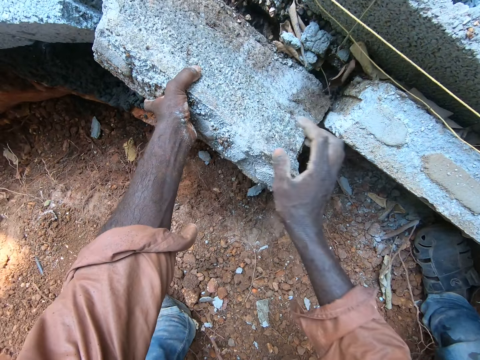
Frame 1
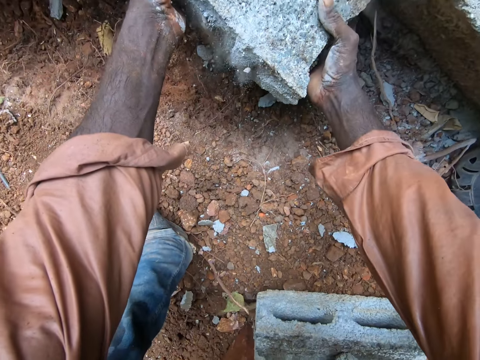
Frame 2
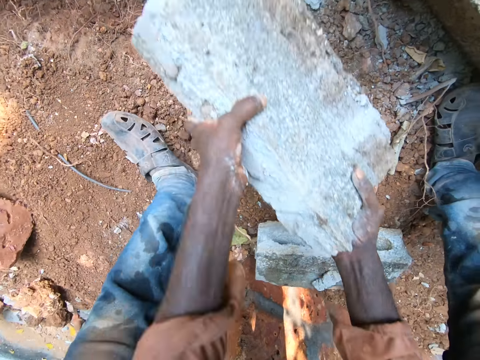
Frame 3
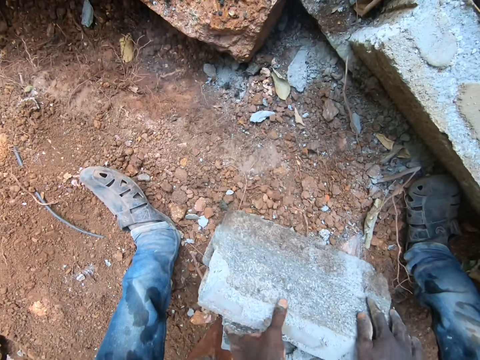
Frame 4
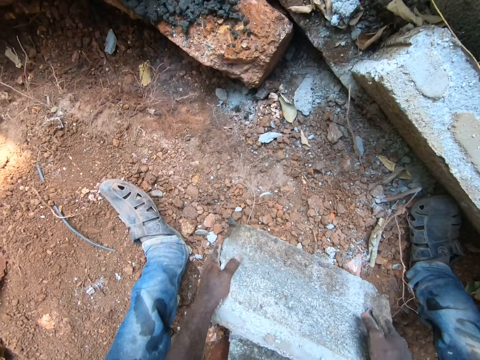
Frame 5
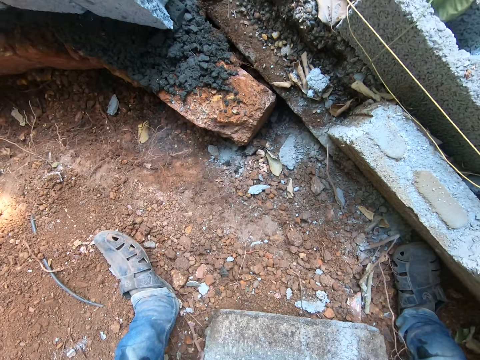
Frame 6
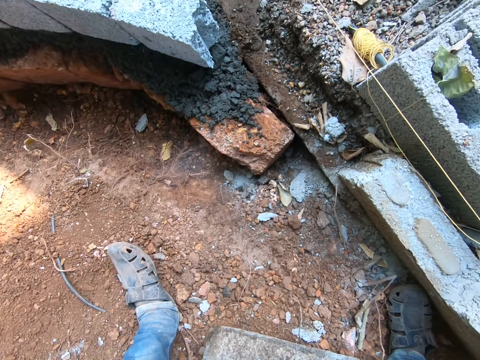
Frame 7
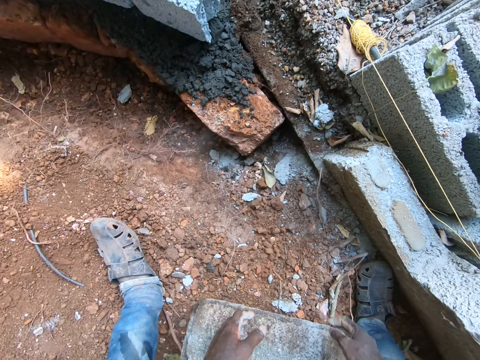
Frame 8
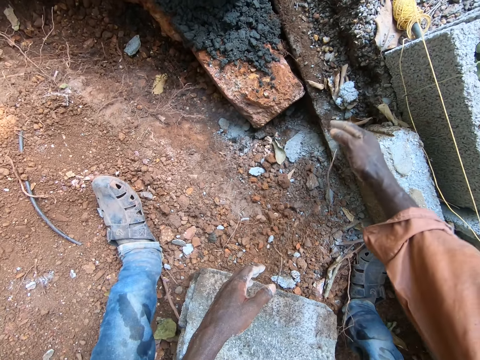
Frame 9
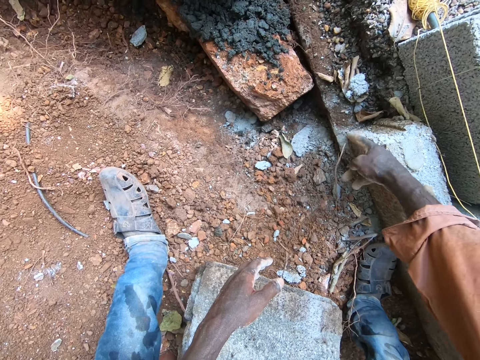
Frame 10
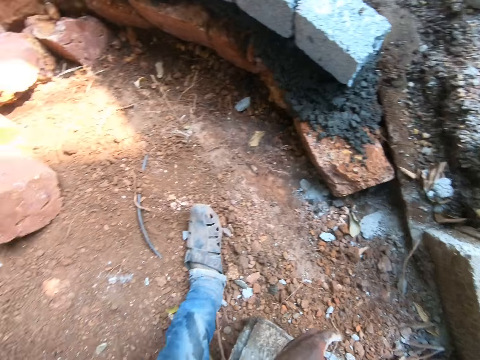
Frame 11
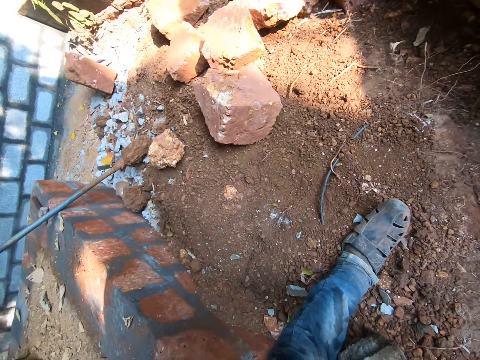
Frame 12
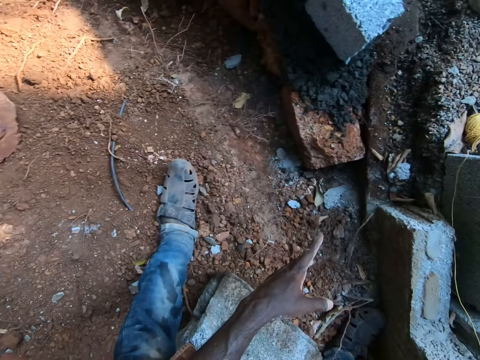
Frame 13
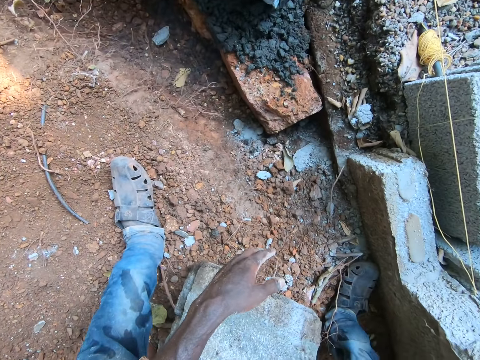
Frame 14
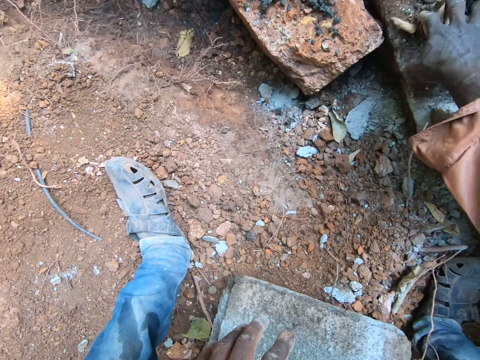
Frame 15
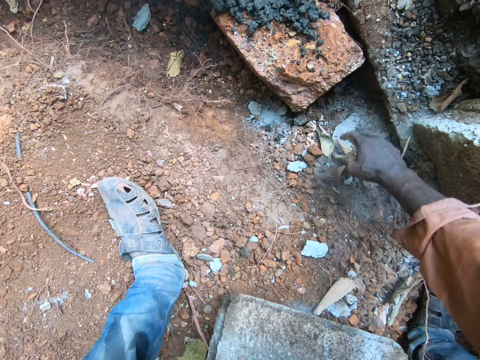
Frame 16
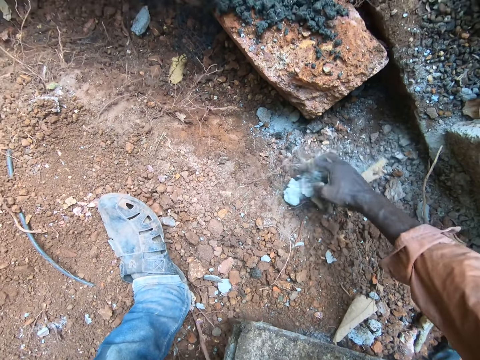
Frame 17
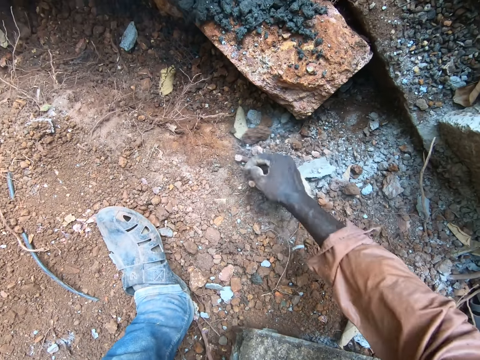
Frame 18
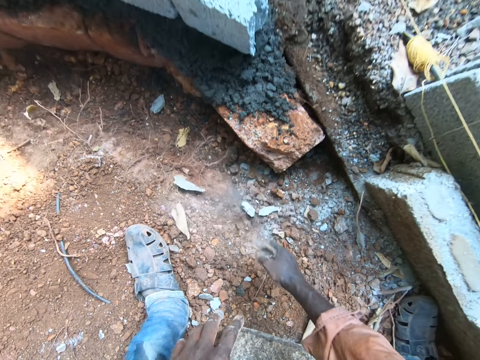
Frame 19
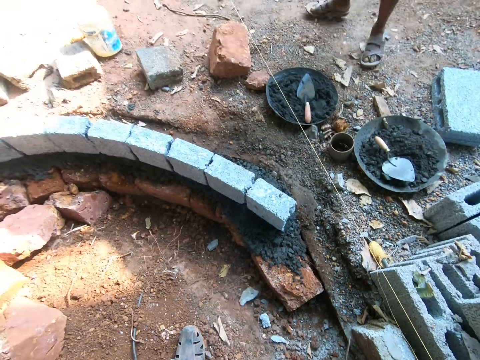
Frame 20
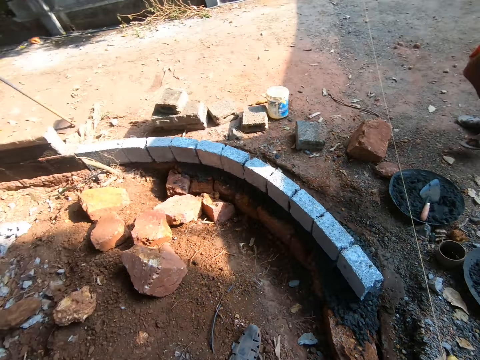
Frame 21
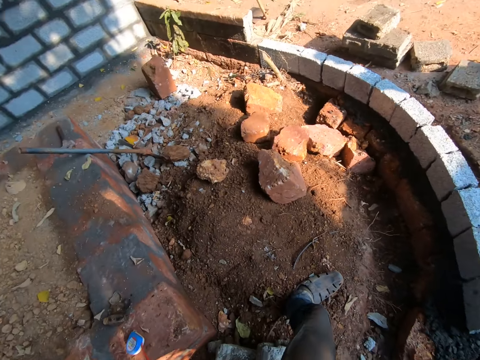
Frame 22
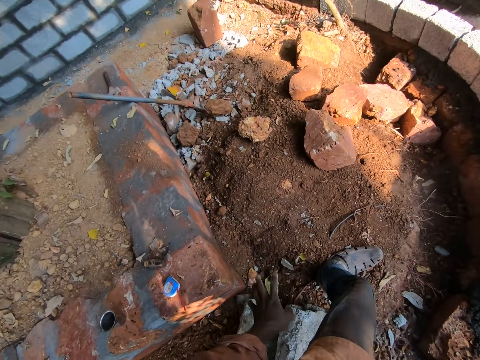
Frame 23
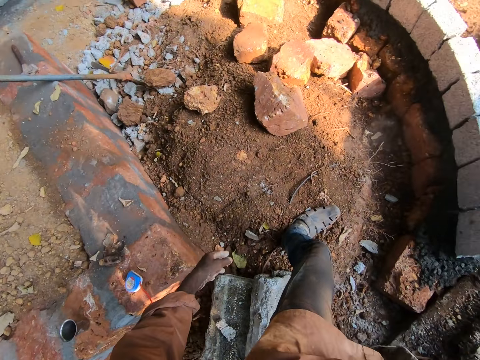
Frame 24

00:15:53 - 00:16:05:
The camera wearer puts a brick on the ground. They talk to a man. They look around. They remove dirt from the brick and wipe dirt on the ground with their right hand. They look around. They talk to the man.

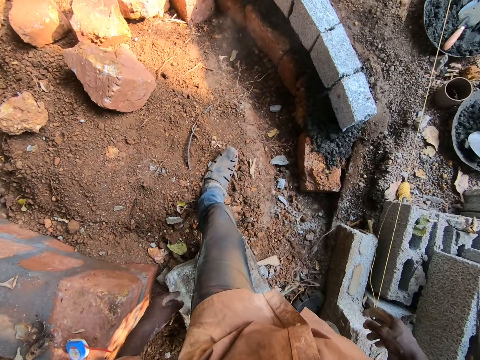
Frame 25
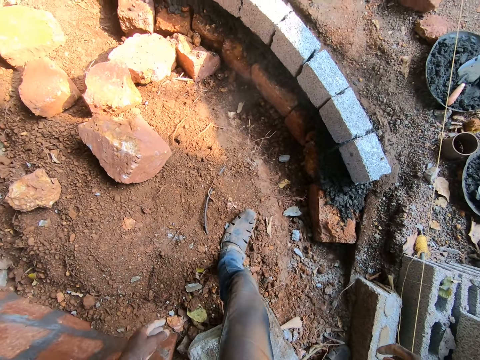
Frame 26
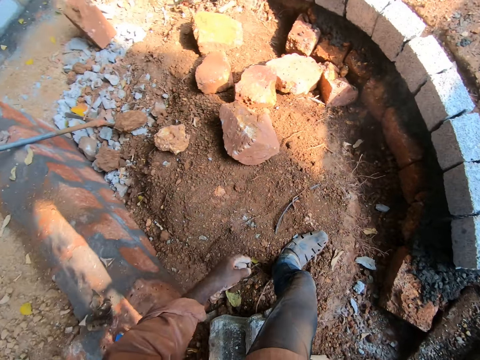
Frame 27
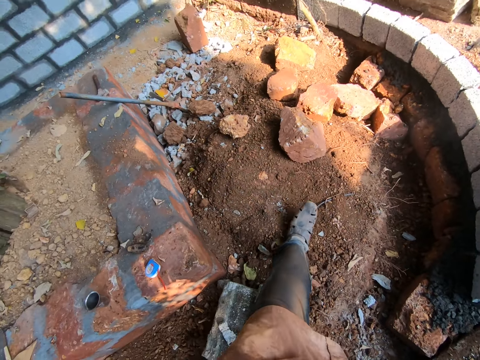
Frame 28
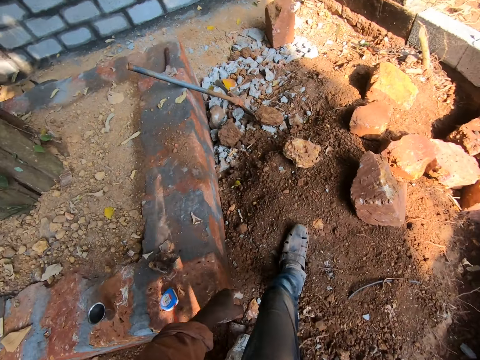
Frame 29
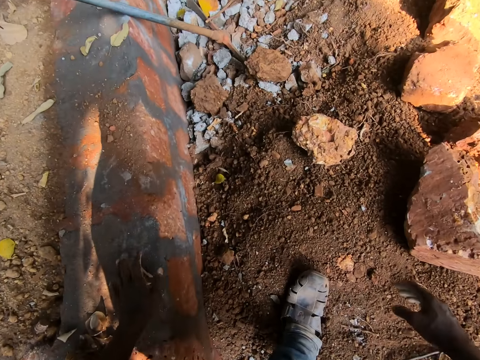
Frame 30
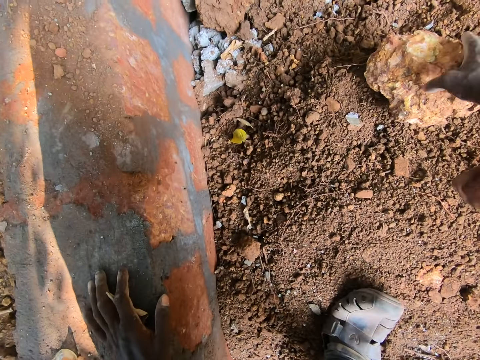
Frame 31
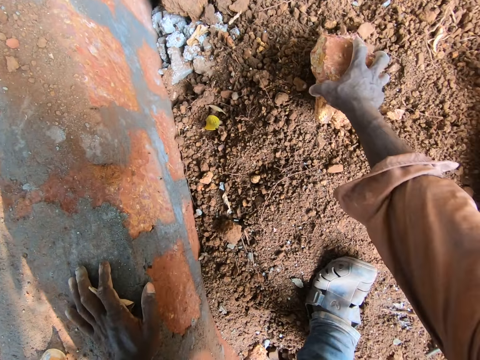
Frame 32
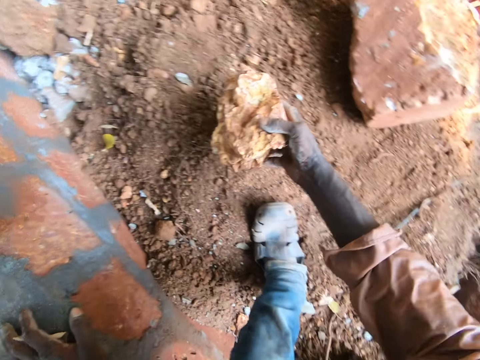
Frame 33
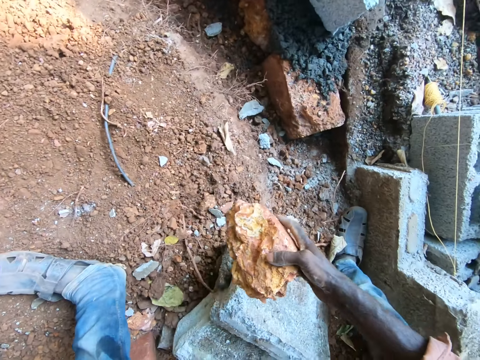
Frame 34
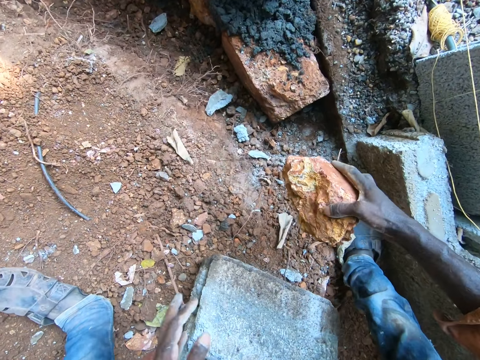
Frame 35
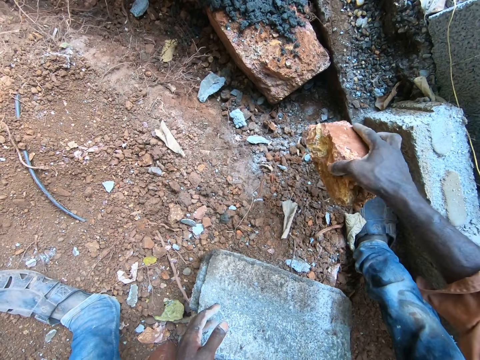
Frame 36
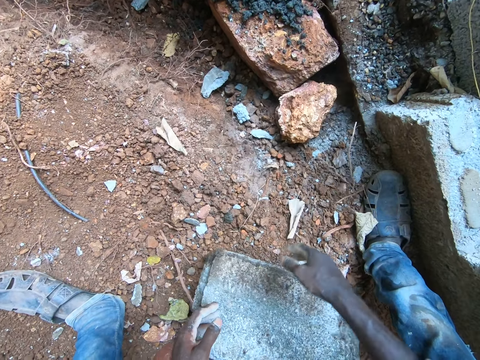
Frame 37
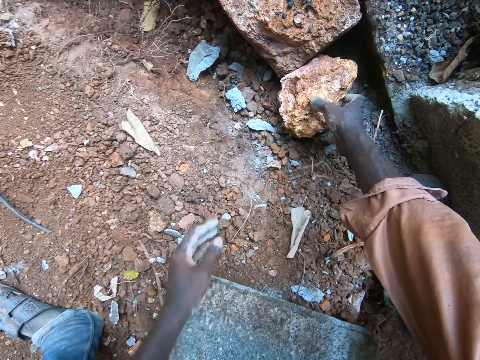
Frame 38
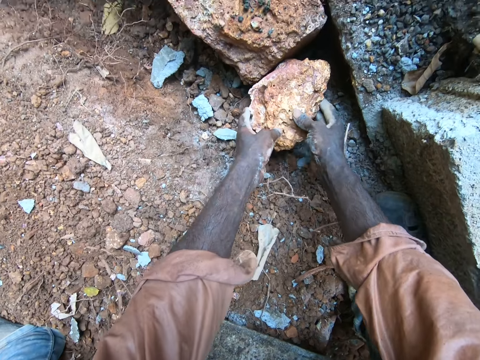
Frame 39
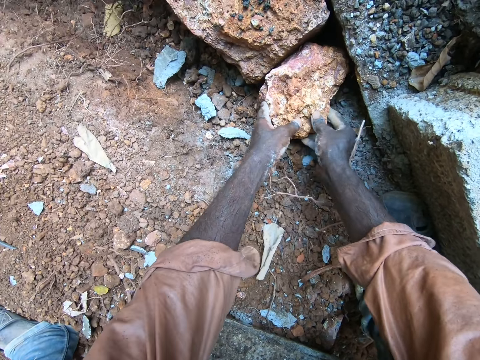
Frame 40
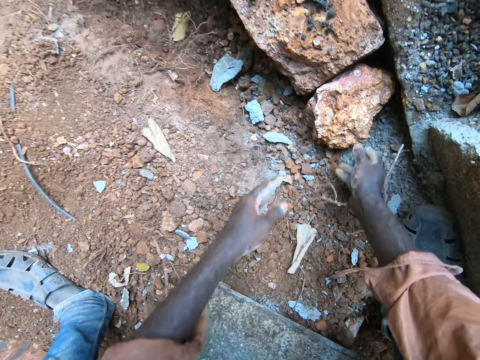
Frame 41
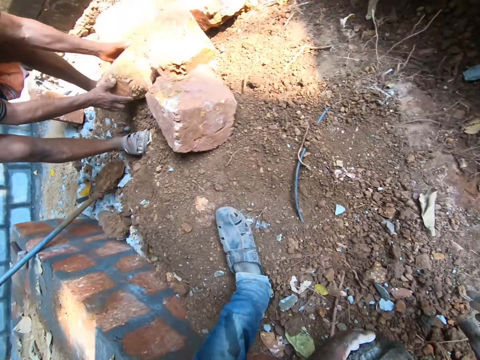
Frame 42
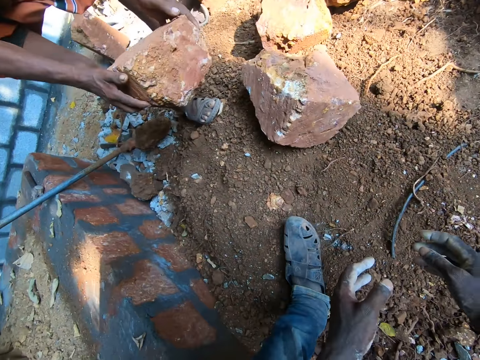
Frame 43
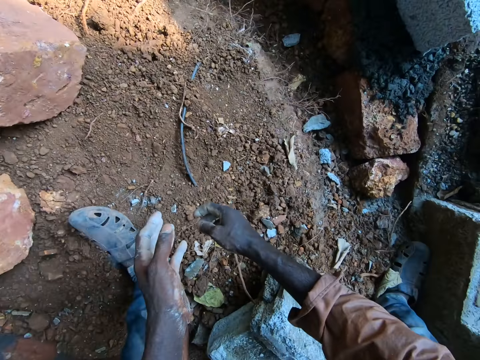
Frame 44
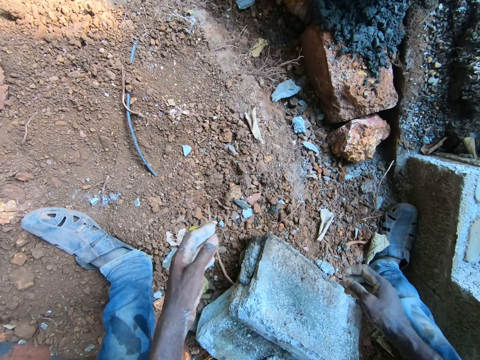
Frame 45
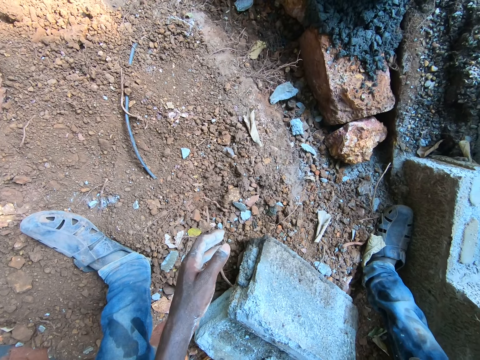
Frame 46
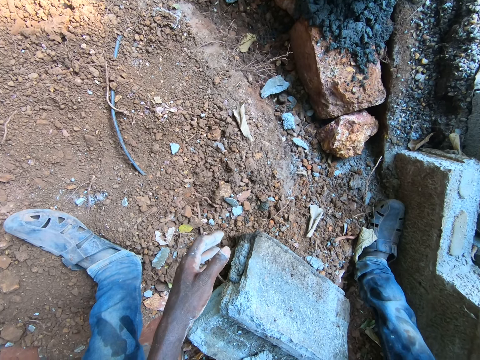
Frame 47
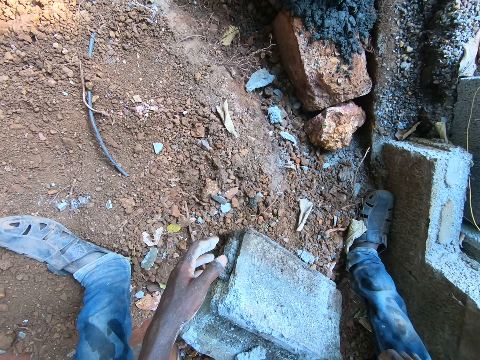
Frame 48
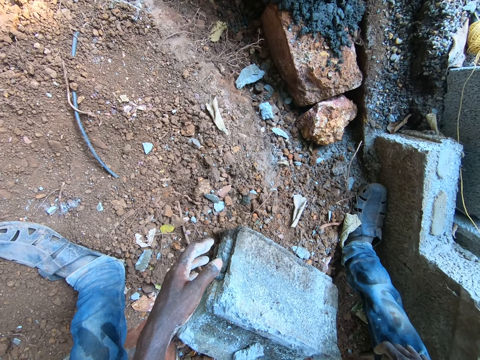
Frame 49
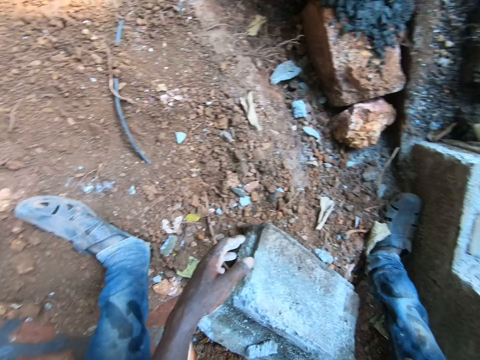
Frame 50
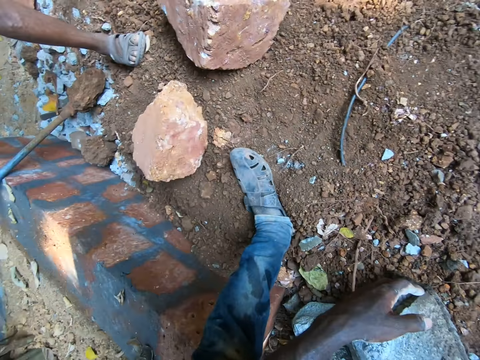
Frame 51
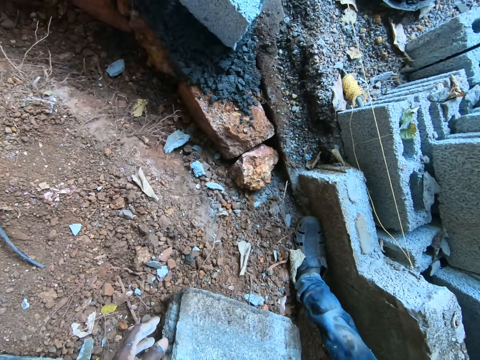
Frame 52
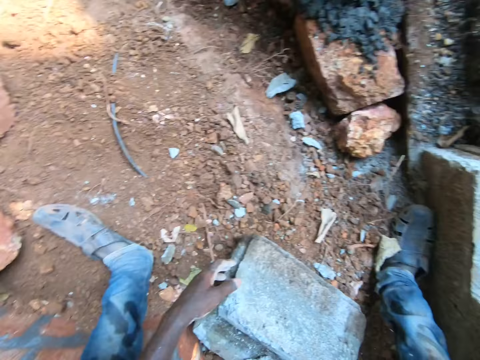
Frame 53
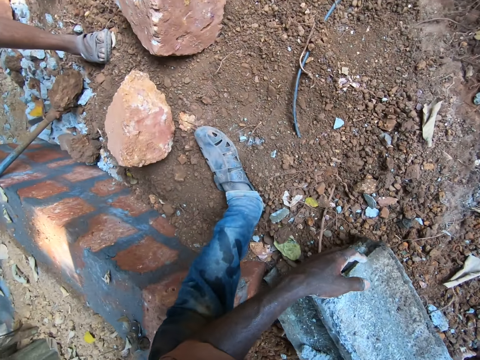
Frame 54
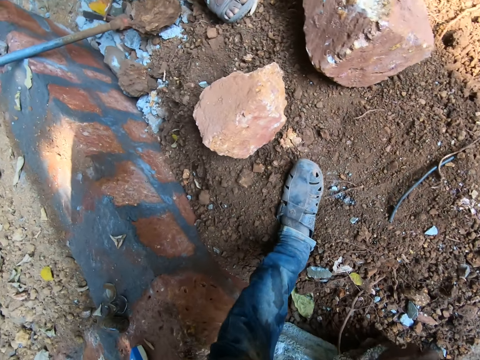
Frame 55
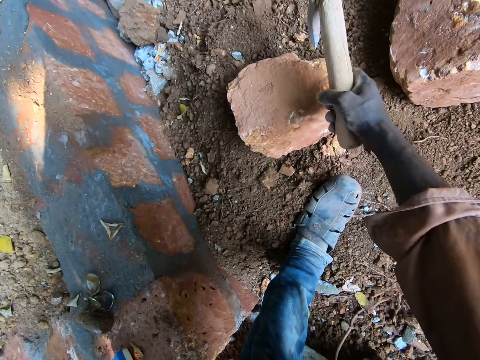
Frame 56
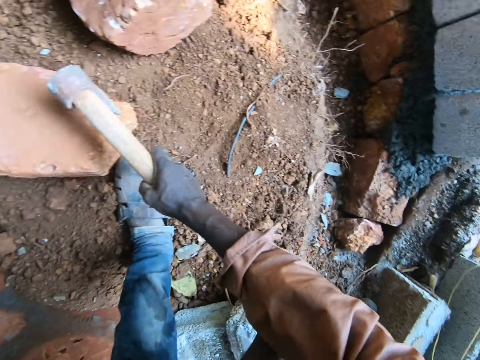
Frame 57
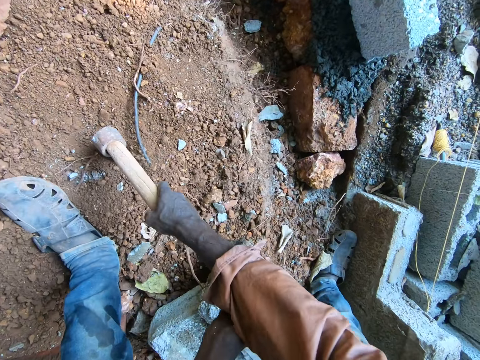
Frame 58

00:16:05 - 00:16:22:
The camera wearer moves around. They pick a stone from the ground and put the stone on the ground. A man puts a stone on the ground. The camera wearer talks to the man. They look around. They hit a brick with a stone. They drag the stone with the axe.
